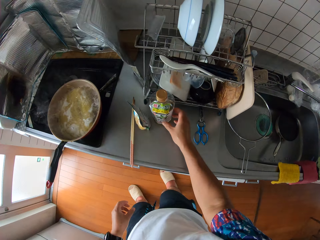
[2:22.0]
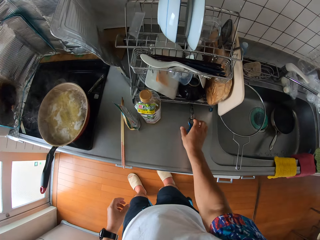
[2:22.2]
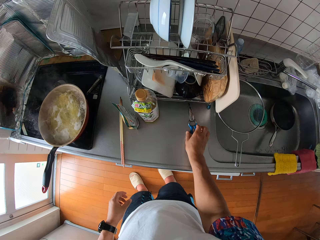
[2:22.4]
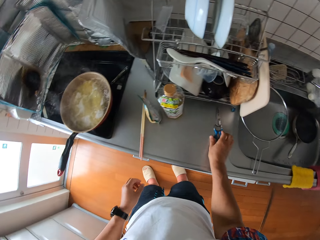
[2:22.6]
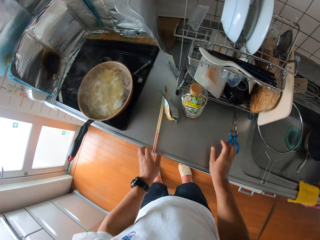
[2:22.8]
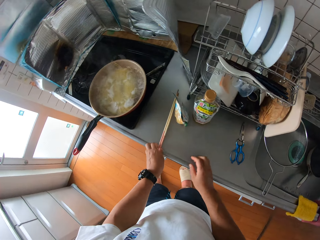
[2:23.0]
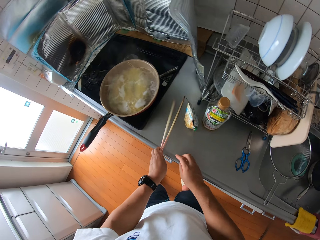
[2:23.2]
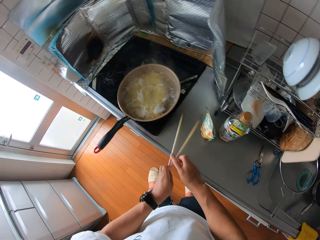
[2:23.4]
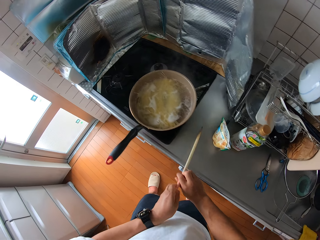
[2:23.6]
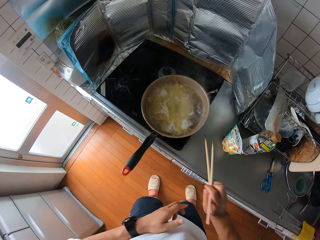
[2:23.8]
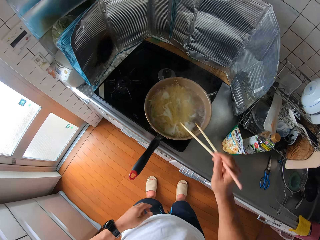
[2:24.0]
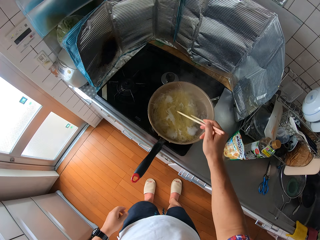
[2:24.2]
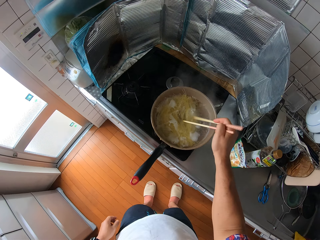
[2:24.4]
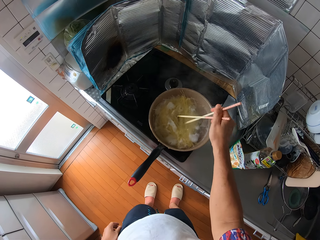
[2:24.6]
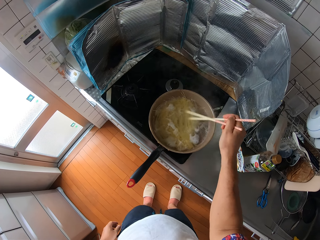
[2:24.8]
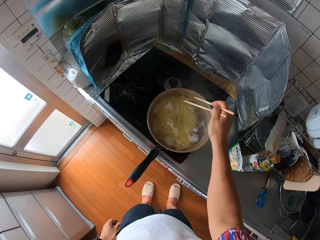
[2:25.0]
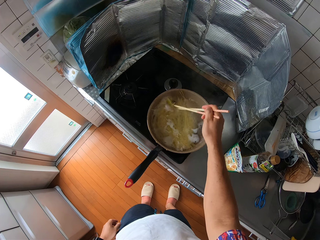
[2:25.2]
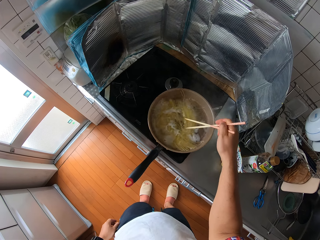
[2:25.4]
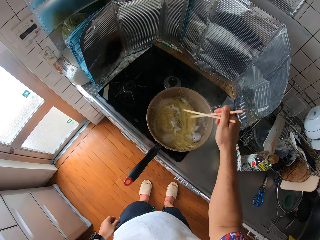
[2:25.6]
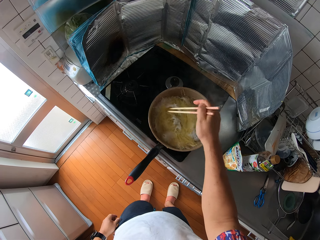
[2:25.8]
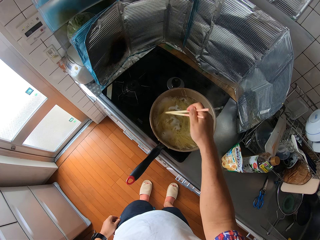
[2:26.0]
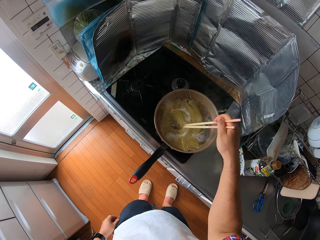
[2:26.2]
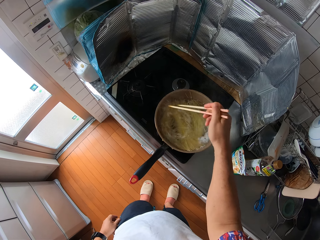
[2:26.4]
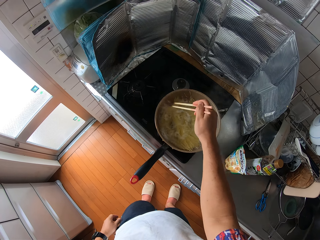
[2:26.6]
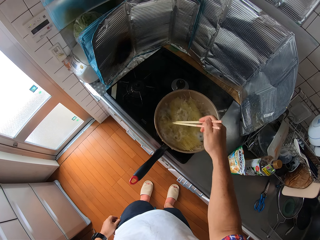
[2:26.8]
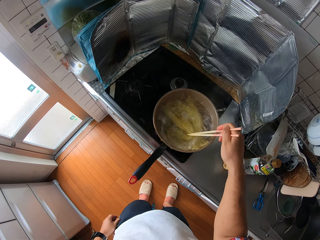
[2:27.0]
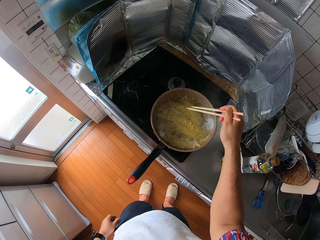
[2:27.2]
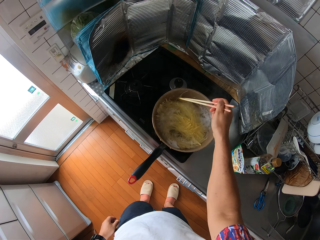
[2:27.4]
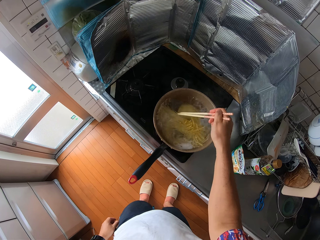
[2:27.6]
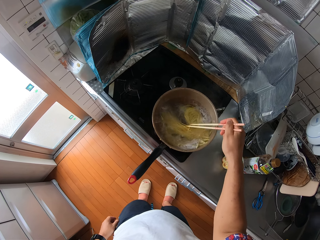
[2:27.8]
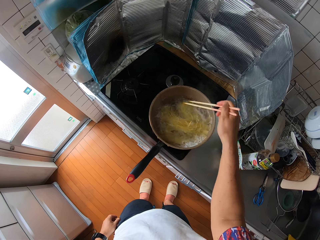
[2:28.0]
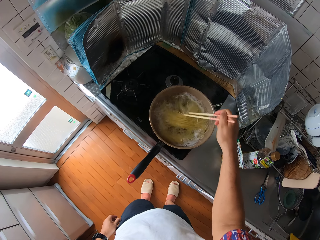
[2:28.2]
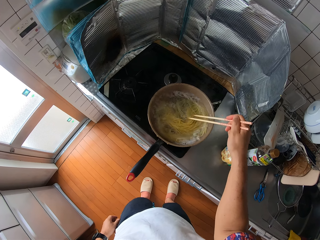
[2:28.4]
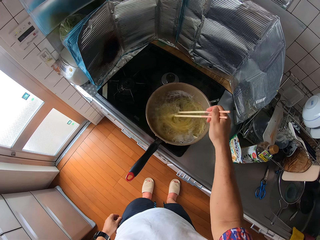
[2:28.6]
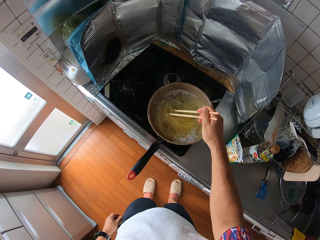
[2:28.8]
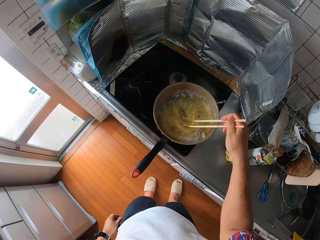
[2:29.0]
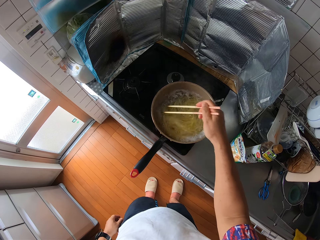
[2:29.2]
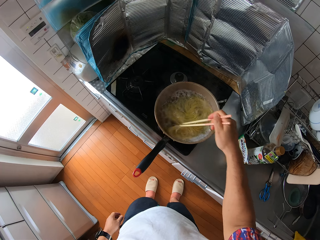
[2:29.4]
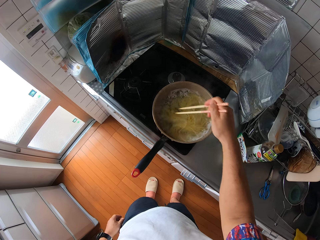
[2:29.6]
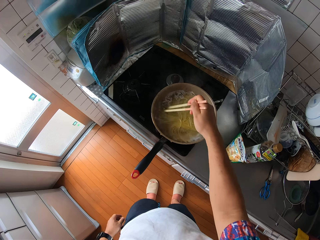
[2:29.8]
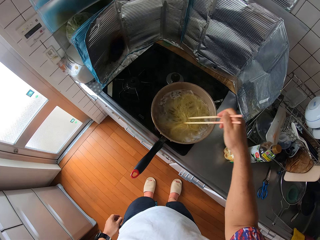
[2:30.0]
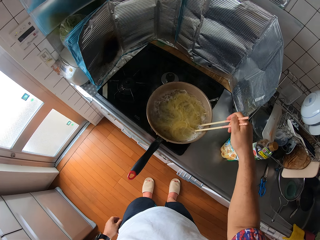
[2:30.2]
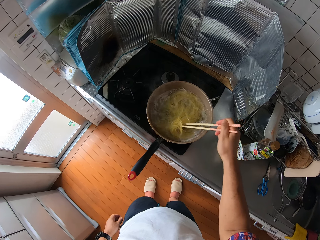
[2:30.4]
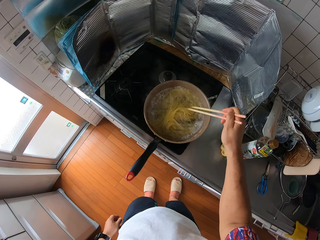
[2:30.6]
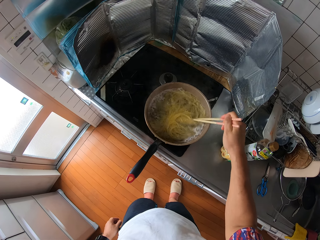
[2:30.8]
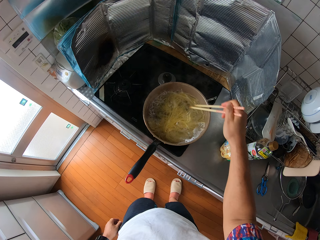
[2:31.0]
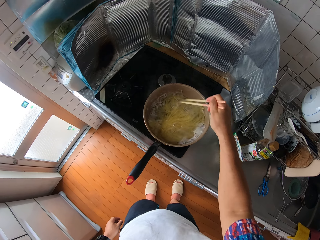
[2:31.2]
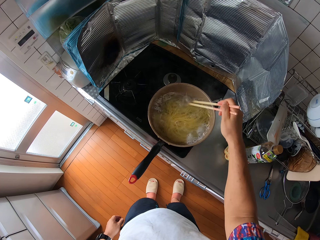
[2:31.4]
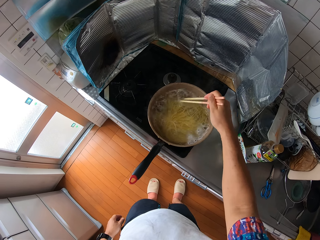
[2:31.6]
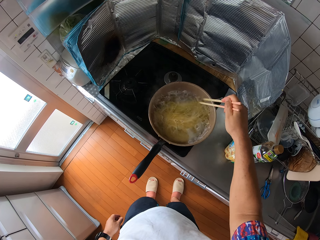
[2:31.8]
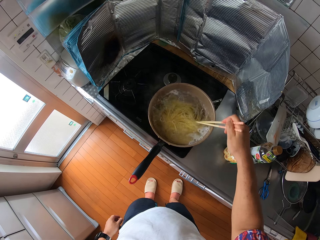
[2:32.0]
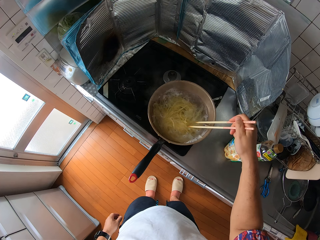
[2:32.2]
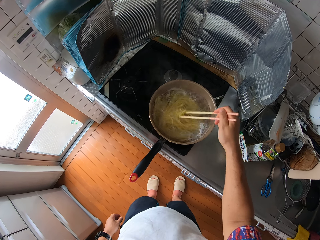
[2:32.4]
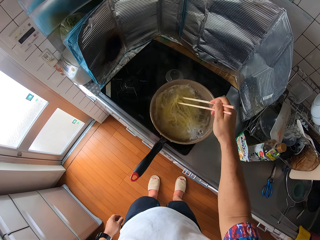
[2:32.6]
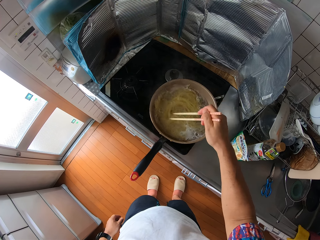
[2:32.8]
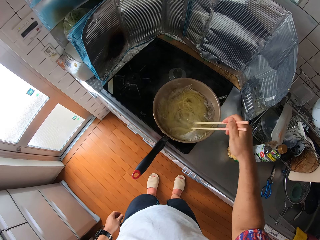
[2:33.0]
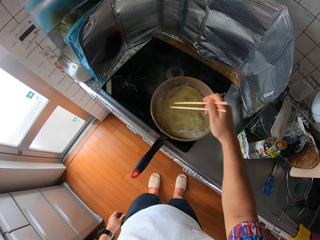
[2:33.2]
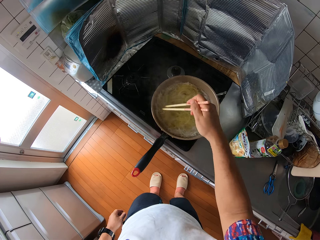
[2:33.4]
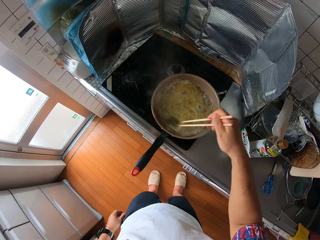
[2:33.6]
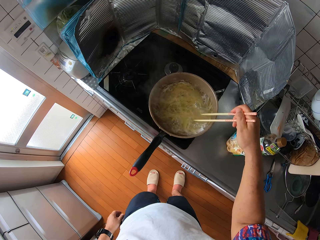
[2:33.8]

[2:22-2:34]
The camera wearer moves the bottle. They move the scissors. They pick up the chopsticks from the kitchen slab. They stir the spaghetti with the chopsticks.

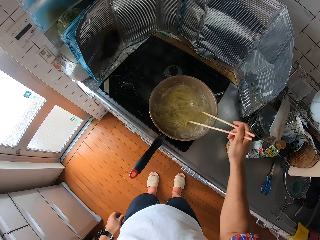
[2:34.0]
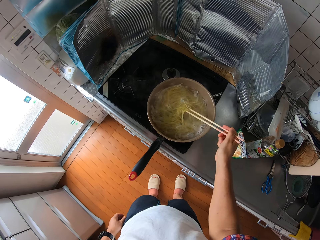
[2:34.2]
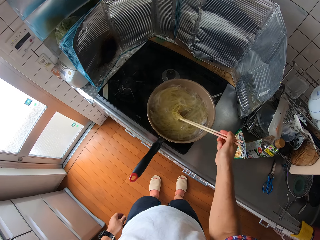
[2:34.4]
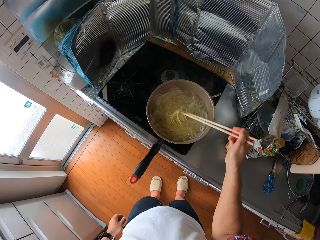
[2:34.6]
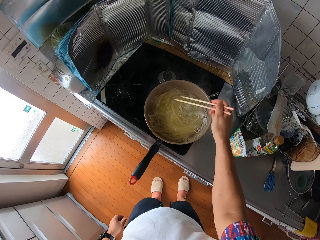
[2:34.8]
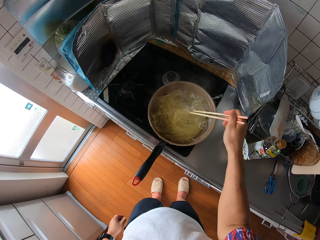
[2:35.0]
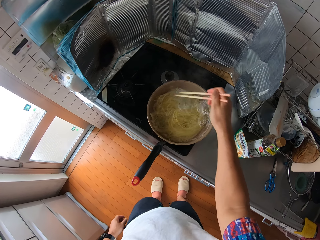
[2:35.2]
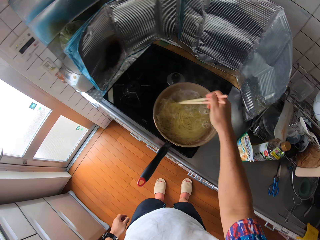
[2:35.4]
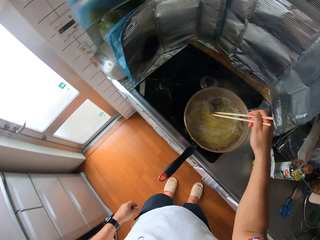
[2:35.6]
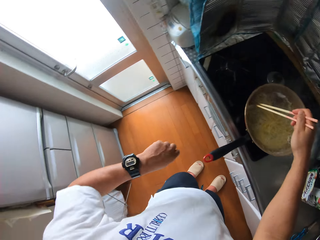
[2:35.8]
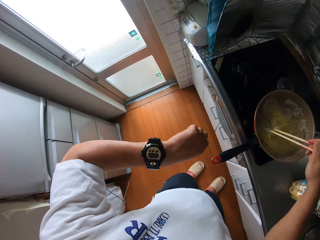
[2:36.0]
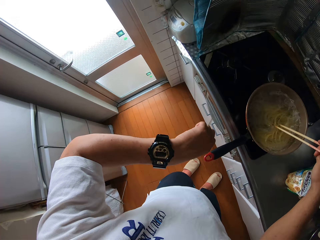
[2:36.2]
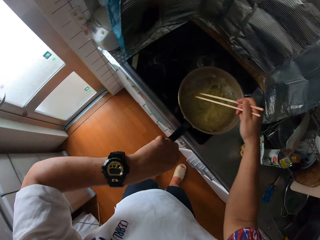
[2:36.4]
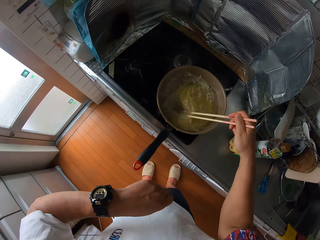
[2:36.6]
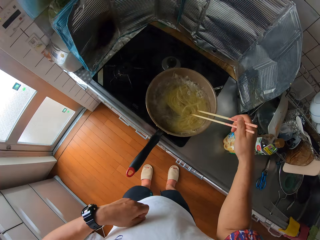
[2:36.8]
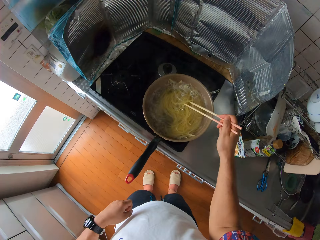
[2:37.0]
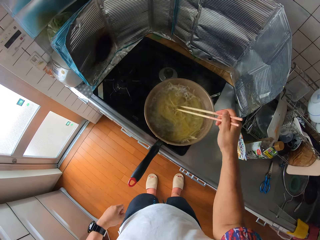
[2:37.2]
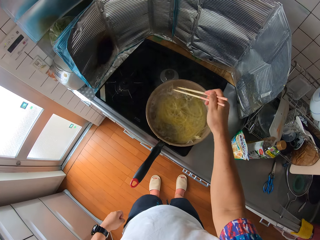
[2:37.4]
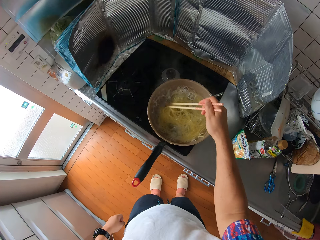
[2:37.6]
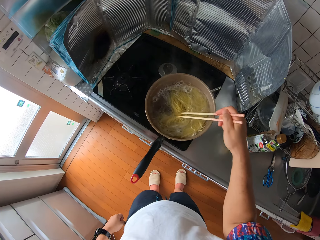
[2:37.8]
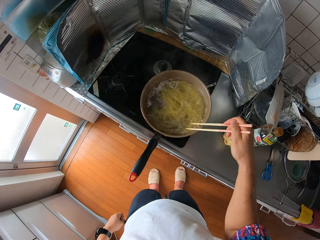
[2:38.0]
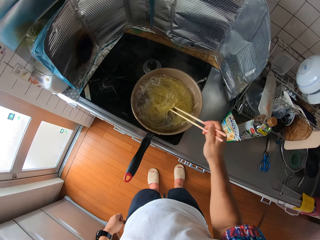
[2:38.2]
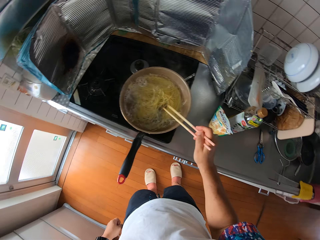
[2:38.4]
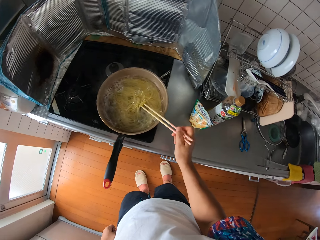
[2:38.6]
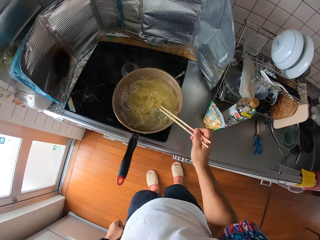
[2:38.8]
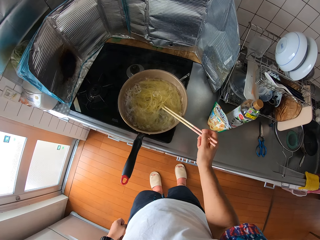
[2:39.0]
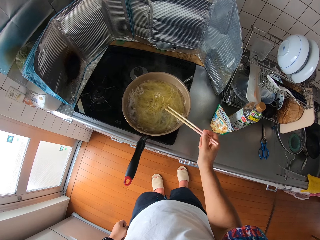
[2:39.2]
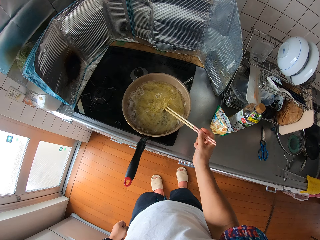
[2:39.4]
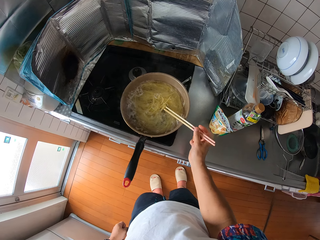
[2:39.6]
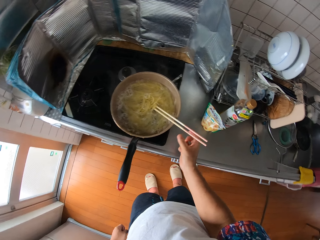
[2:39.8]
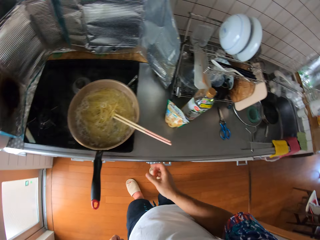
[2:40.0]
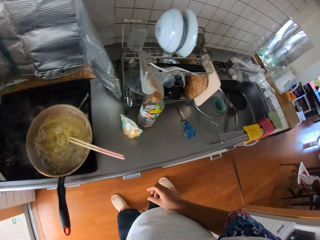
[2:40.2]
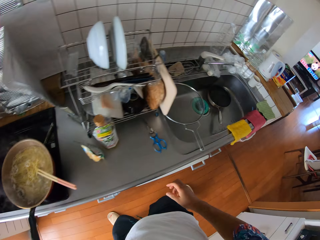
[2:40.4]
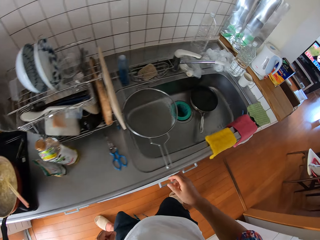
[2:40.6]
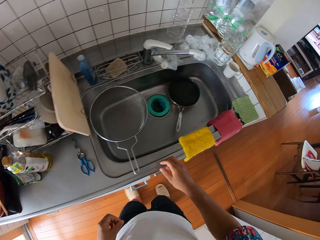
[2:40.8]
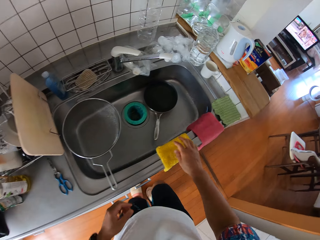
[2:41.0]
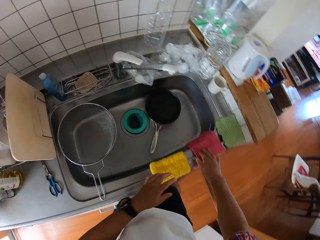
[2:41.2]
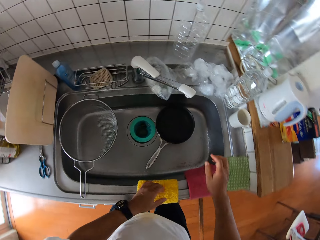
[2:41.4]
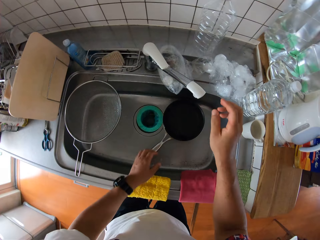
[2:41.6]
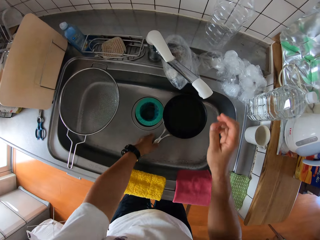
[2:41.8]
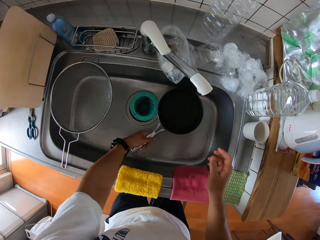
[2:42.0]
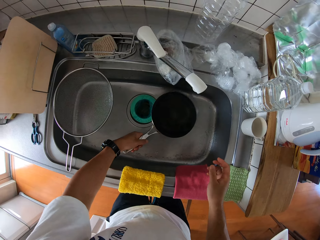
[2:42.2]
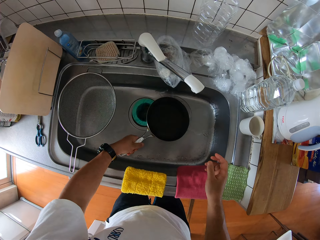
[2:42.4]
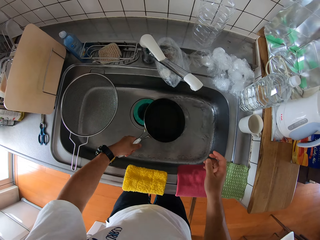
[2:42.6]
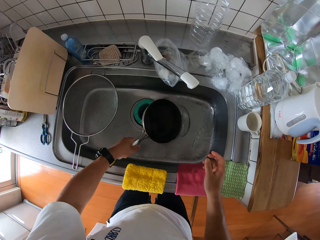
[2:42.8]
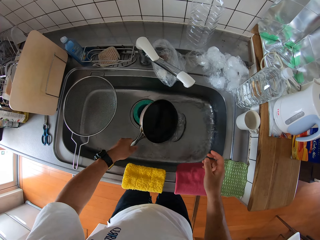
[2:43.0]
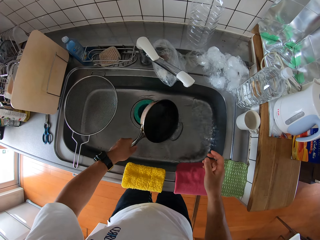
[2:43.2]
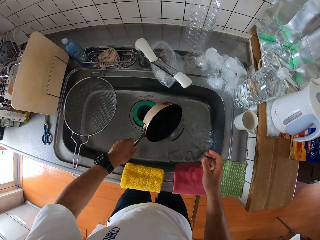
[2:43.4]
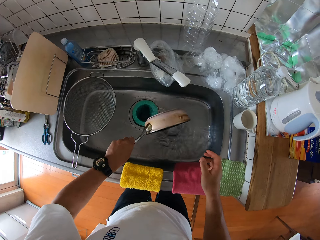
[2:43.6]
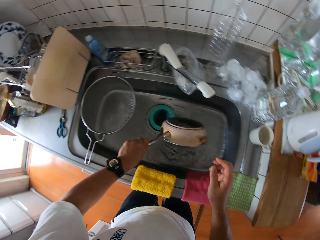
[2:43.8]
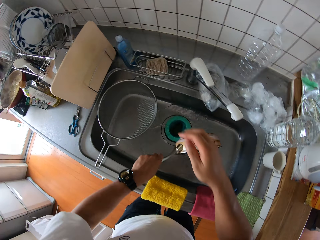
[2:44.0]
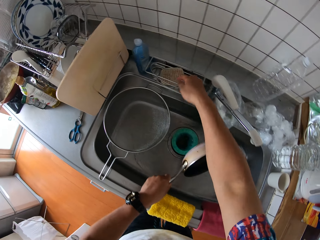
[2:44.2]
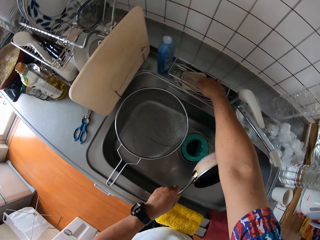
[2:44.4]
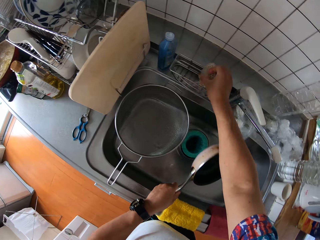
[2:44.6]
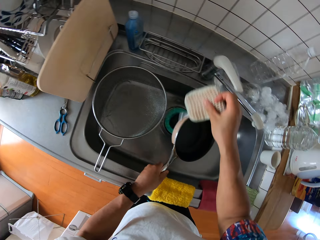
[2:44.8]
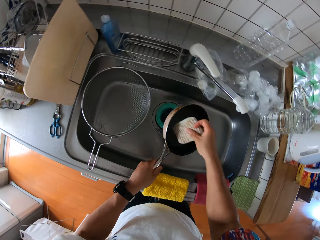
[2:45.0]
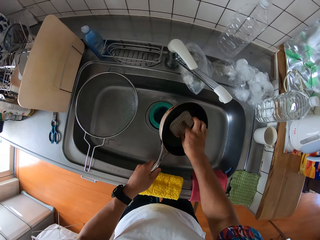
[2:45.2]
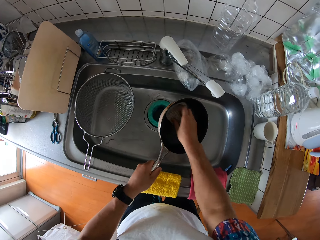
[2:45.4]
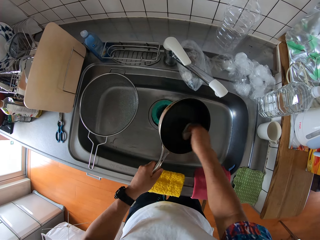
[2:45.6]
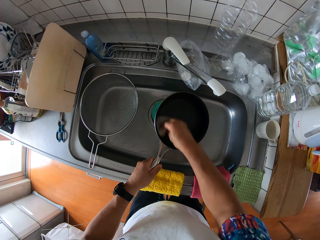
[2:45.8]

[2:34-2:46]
The camera wearer looks at the watch. They stop stirring. They pick up the pan. They pour water off the pan. They pick up the punch from the rack. They wash the frypan in the sink.
